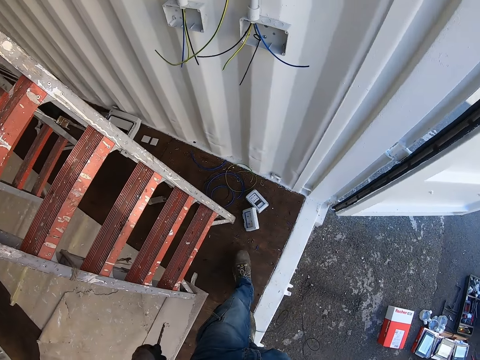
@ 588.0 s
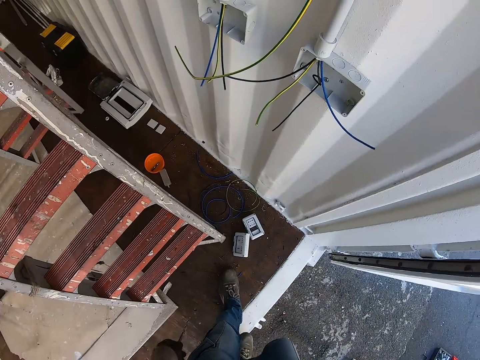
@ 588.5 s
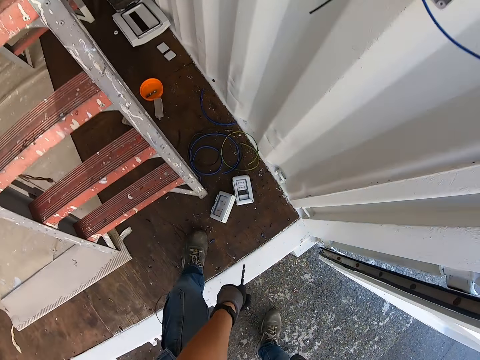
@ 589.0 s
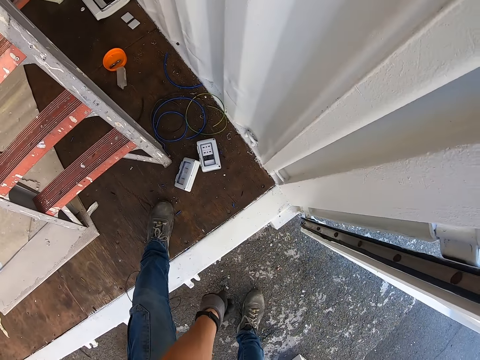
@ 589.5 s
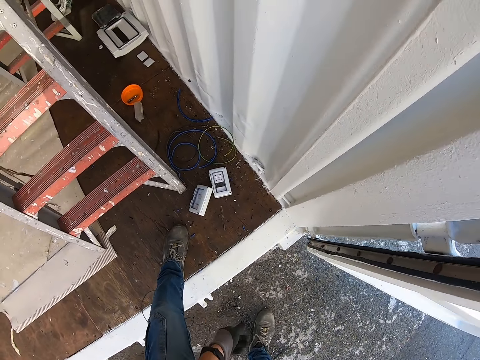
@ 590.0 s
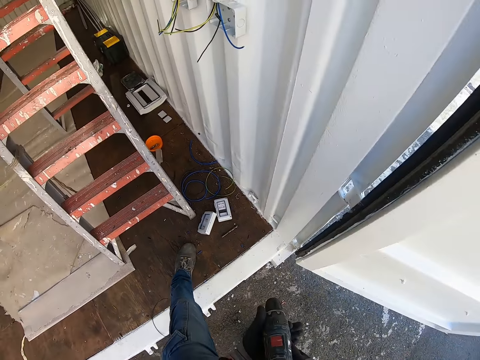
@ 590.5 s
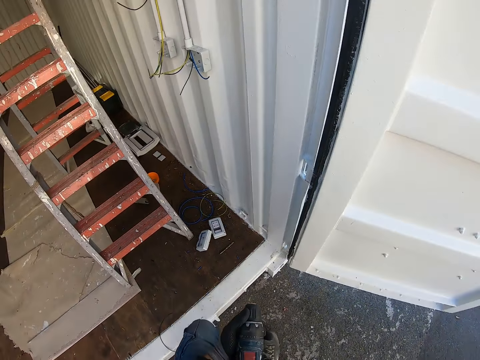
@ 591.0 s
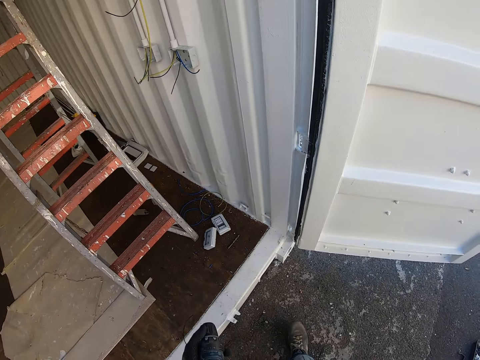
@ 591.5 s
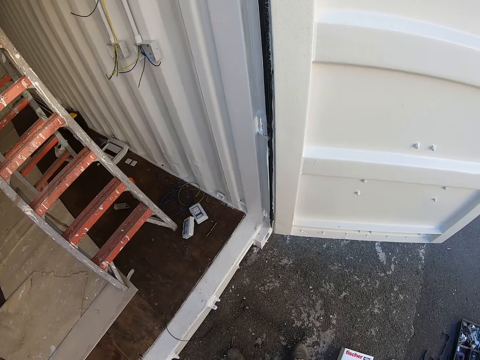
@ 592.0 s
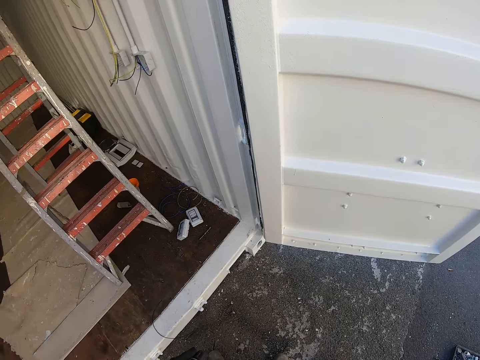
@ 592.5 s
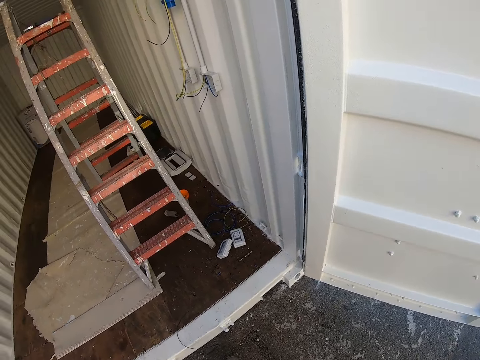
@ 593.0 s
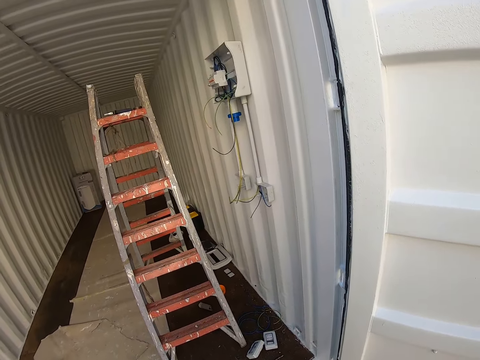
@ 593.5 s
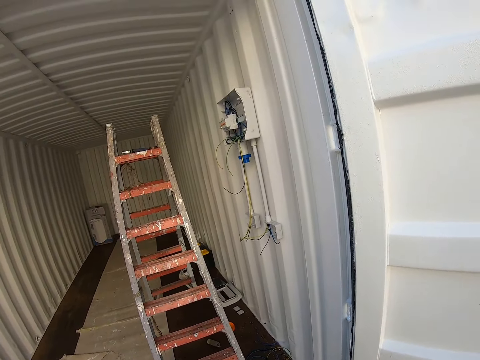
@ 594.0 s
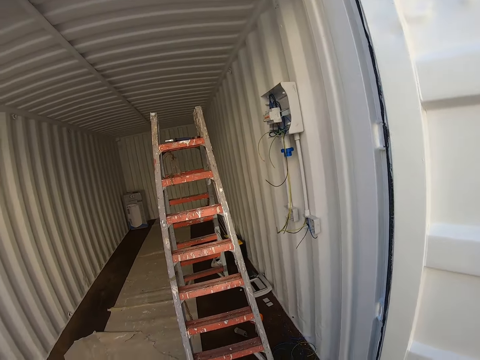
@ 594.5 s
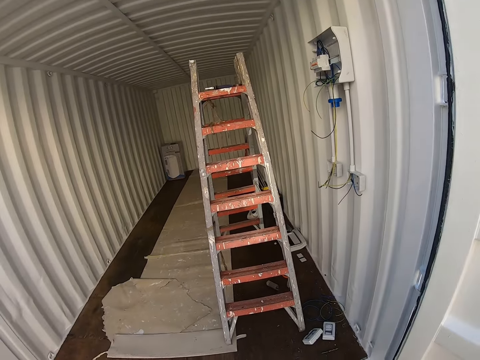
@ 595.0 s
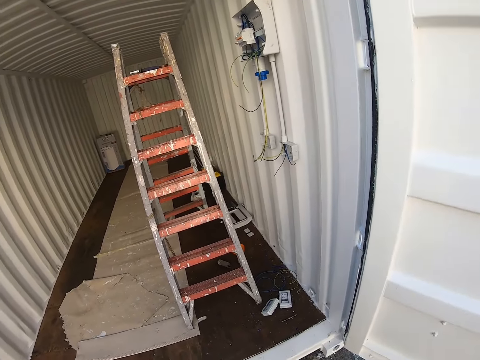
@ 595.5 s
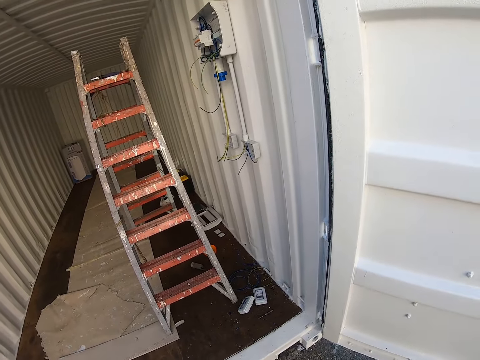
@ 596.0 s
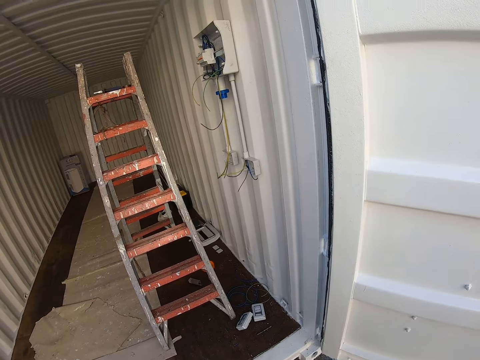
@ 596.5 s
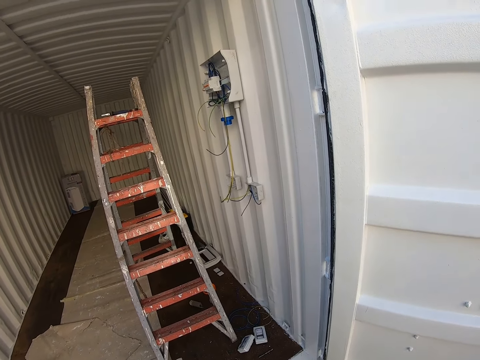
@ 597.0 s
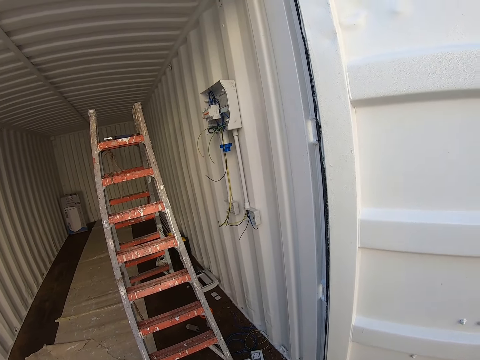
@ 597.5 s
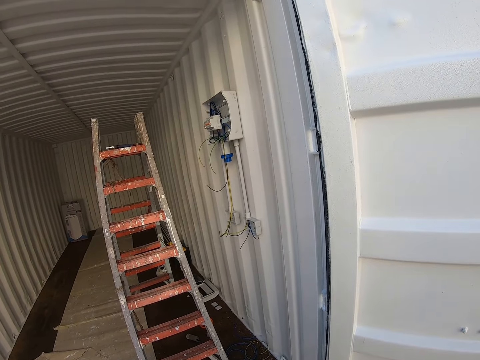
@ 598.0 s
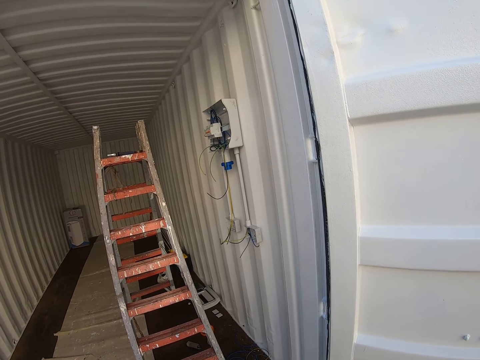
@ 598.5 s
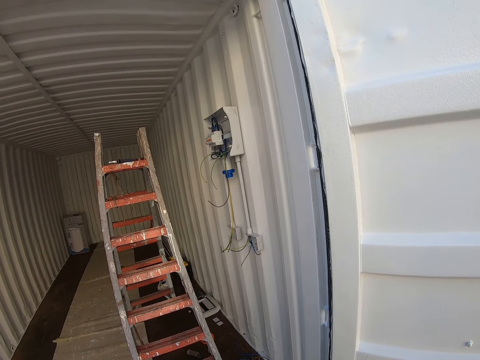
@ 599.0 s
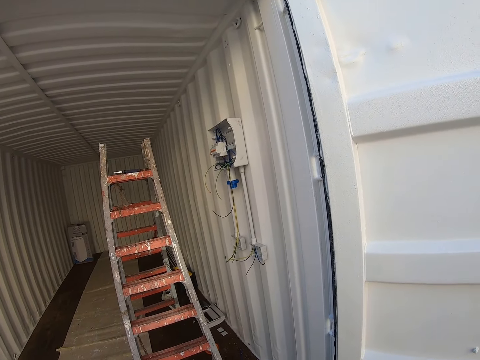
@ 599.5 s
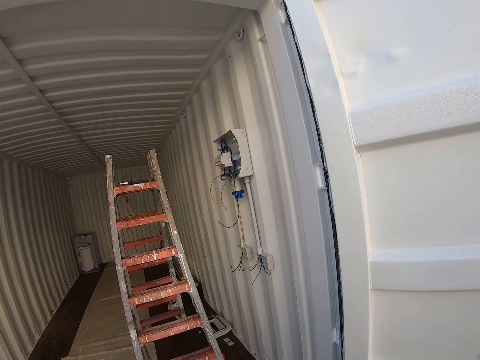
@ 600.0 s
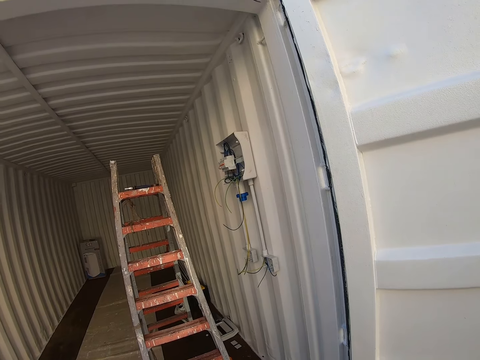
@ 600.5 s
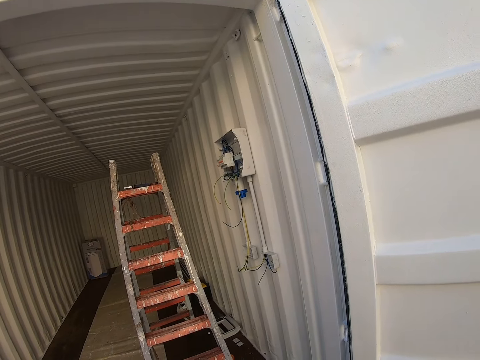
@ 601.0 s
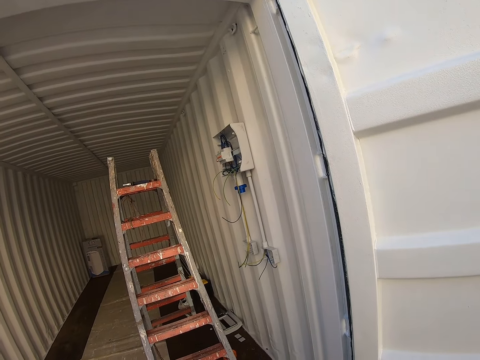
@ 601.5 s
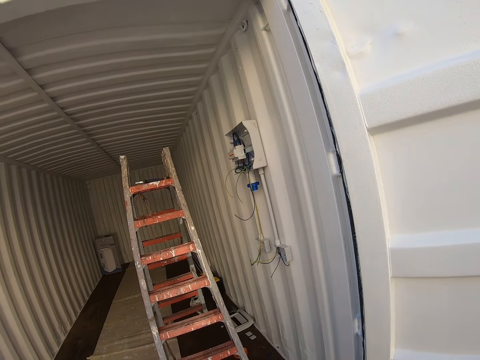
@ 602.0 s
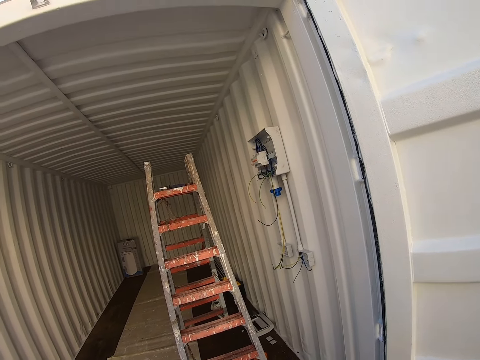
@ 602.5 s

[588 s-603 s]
The camera wearer puts the drilling bit down. They throw the drill nail on the floor. They look around. They stare around.

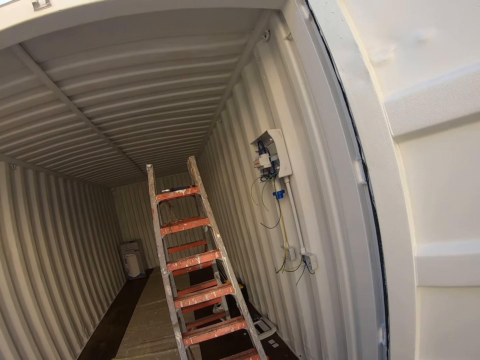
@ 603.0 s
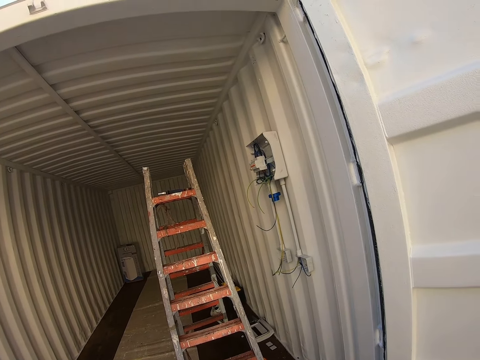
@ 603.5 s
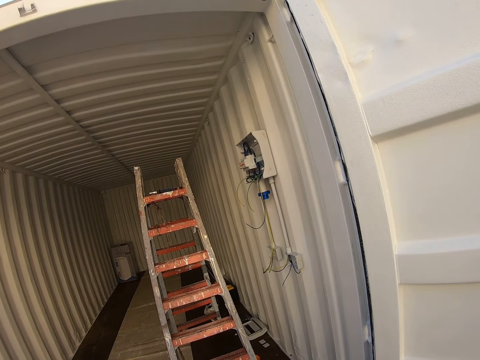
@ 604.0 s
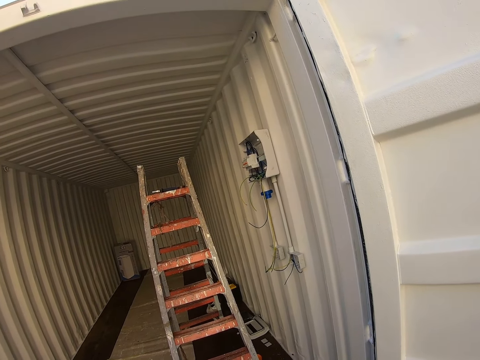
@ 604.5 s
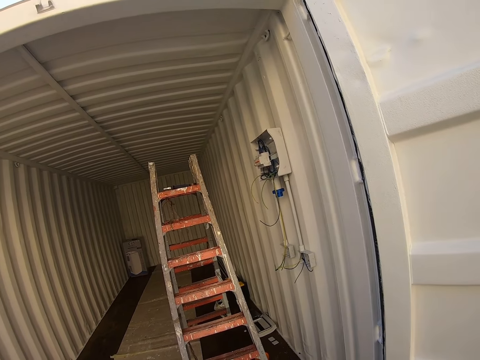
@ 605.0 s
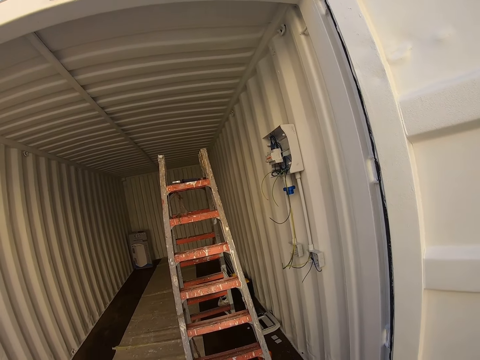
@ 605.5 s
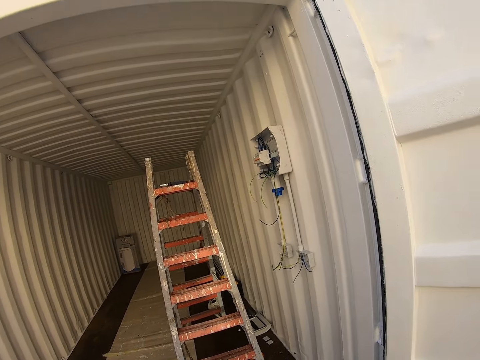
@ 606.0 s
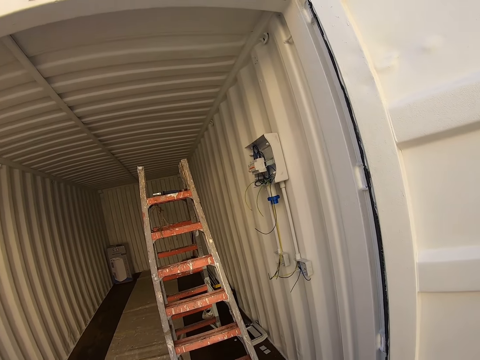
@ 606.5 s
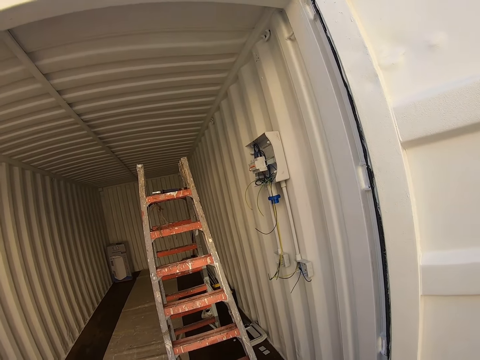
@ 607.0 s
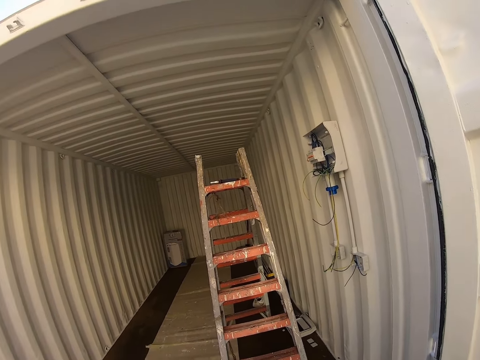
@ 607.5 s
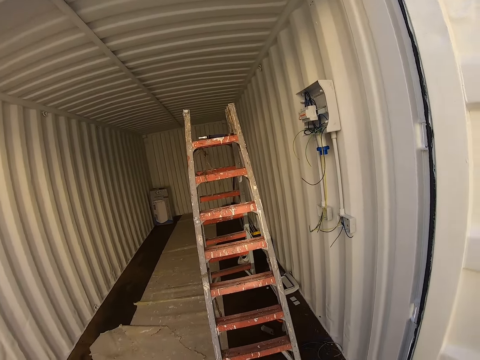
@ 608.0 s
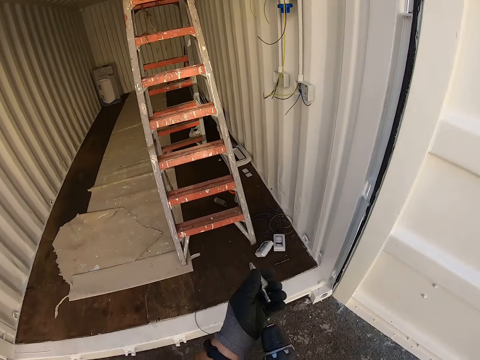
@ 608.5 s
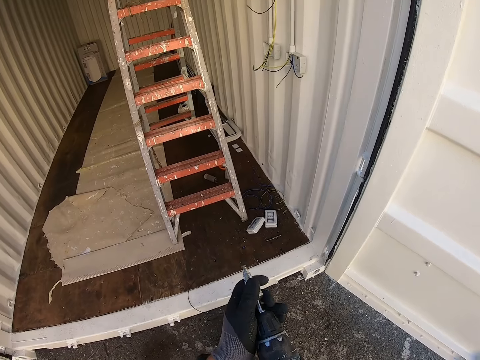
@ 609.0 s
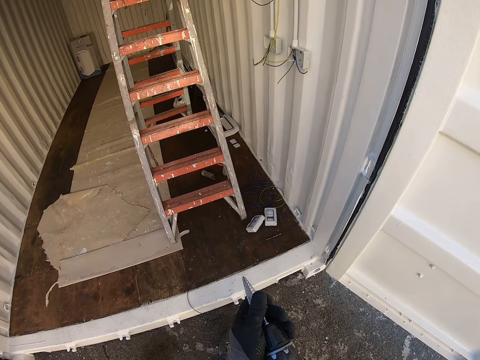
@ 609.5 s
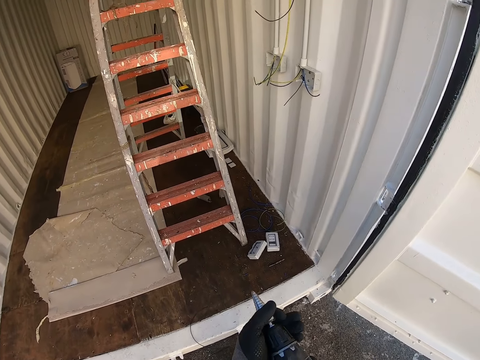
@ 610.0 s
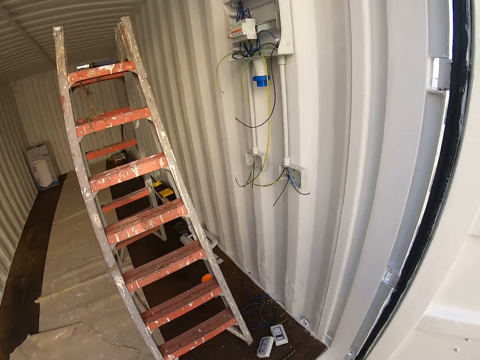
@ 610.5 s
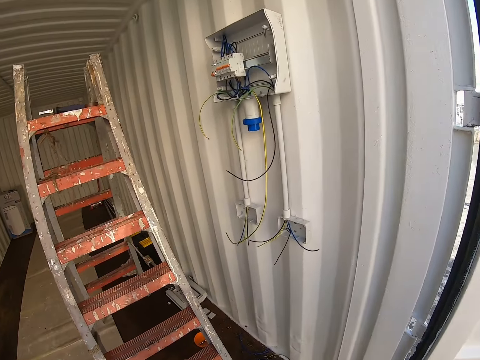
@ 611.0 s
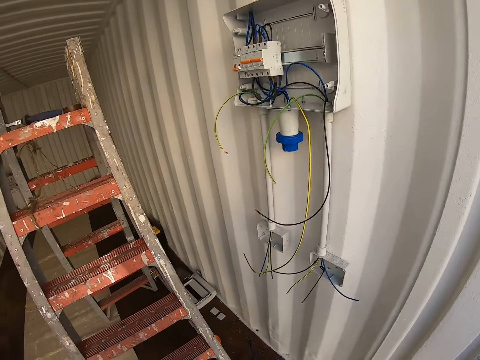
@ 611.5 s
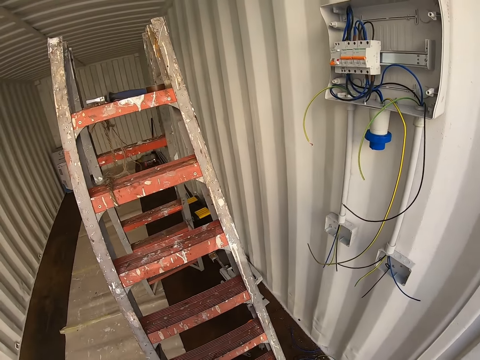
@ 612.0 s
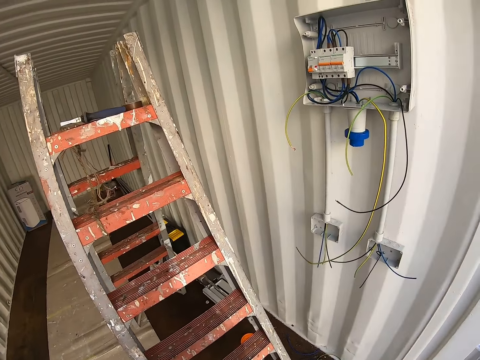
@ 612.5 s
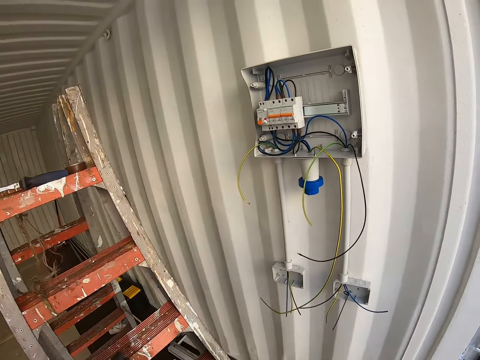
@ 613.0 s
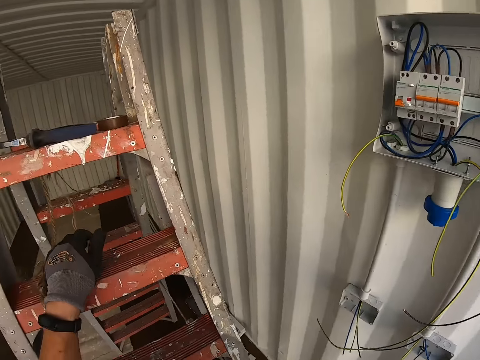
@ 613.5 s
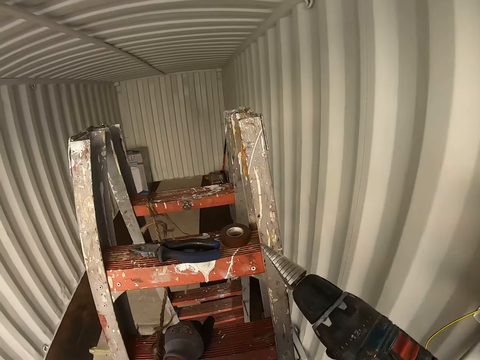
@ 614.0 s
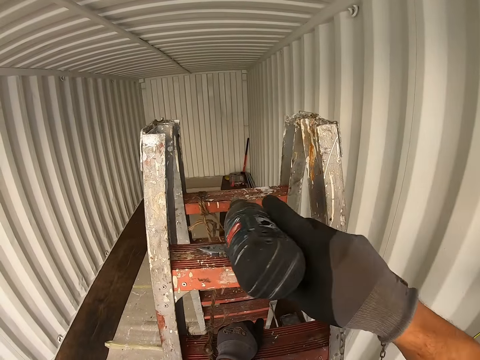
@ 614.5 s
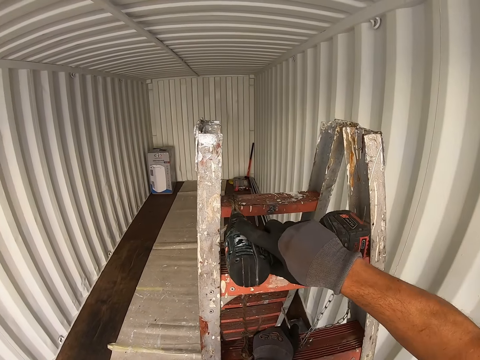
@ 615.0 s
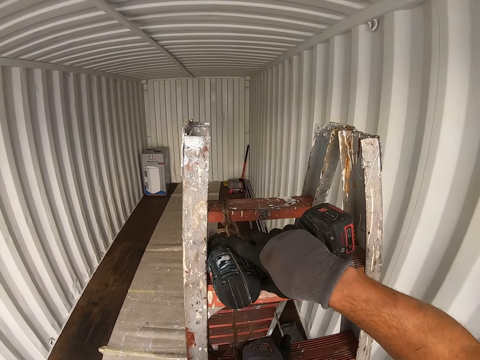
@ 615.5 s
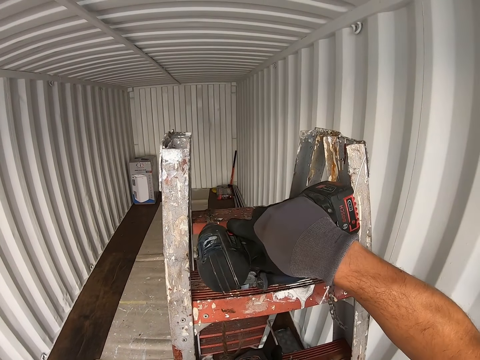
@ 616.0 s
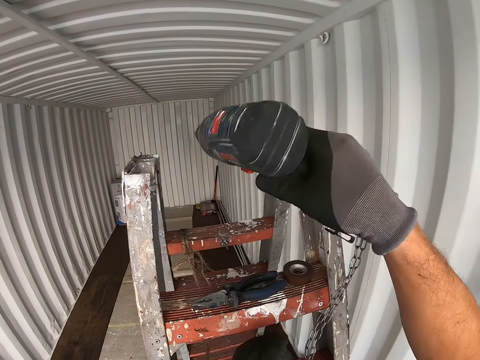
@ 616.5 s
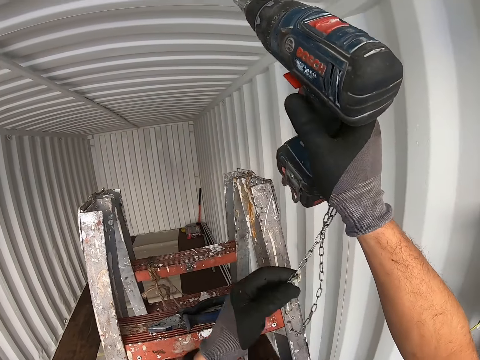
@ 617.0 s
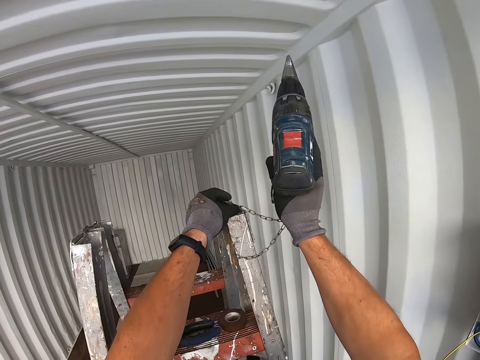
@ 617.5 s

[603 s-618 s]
The camera wearer puts a drilling bit in the drilling machine. They climb the ladder. They put the drilling machine on the ladder.
